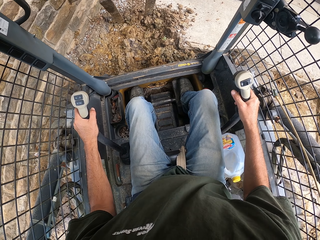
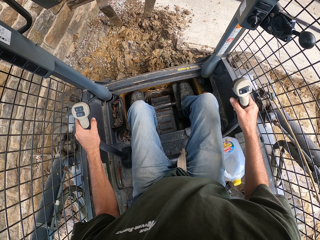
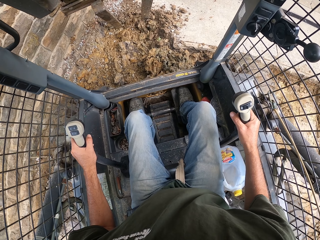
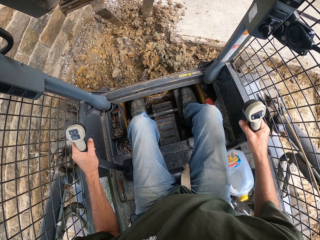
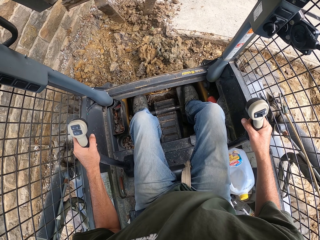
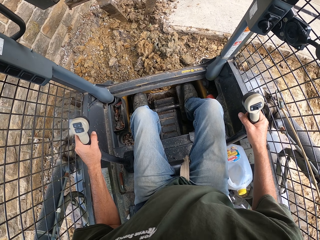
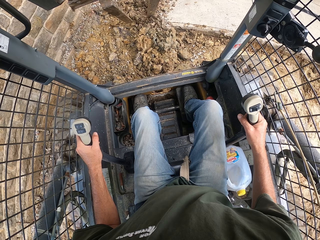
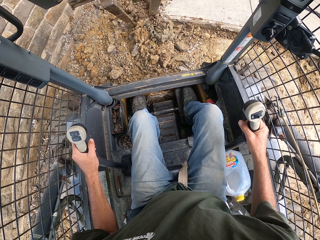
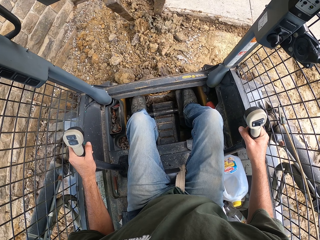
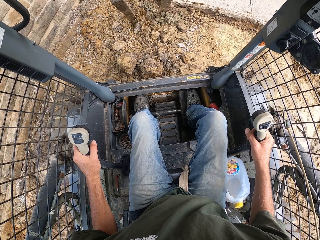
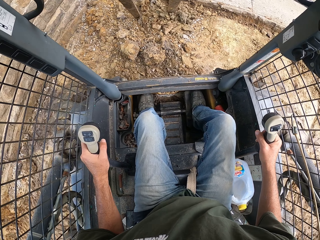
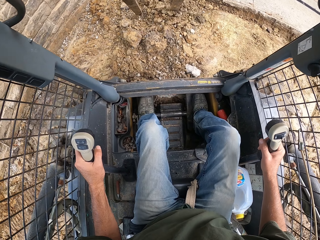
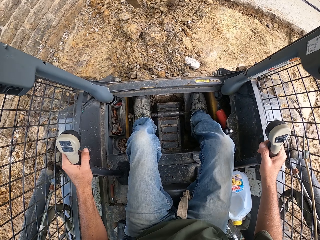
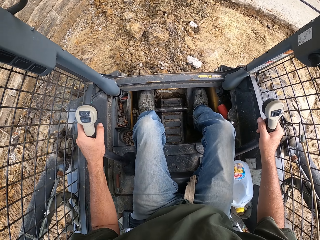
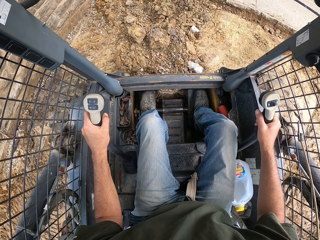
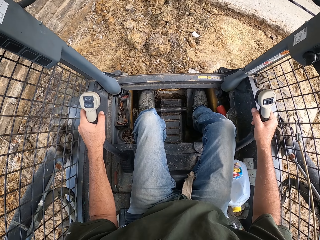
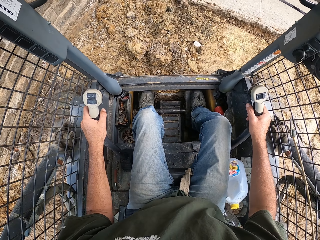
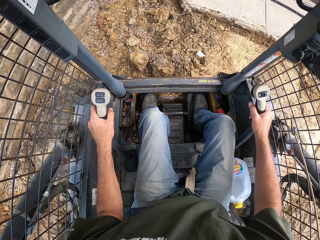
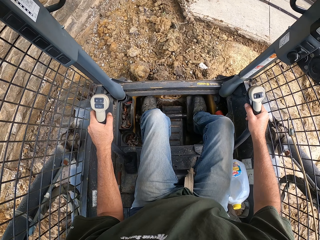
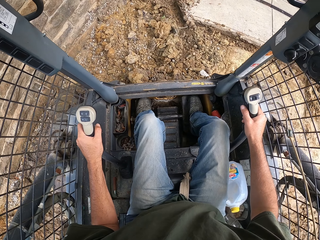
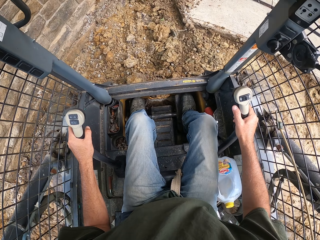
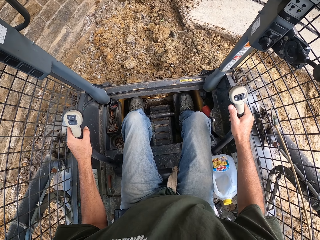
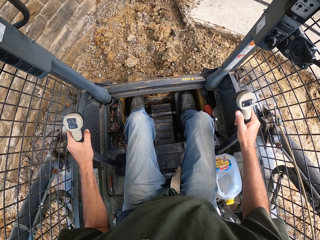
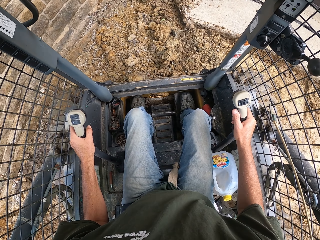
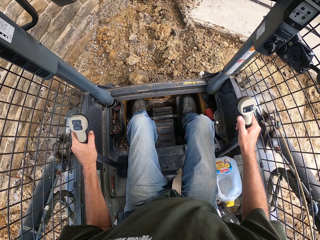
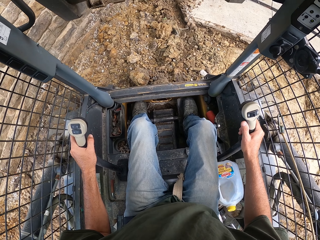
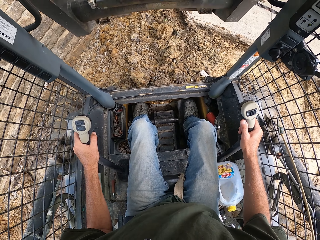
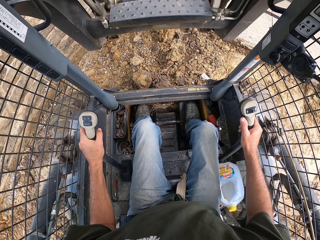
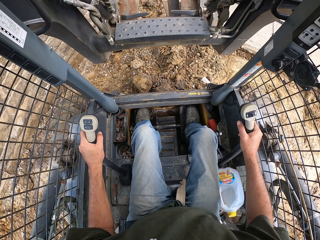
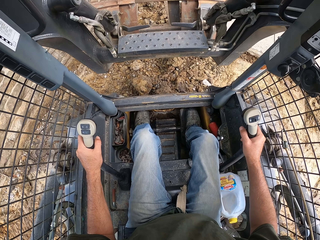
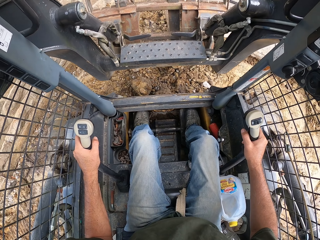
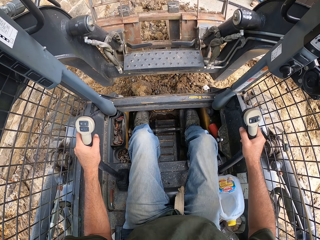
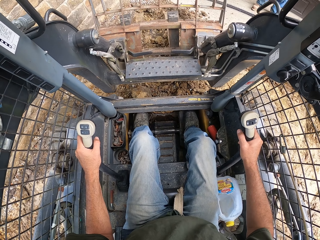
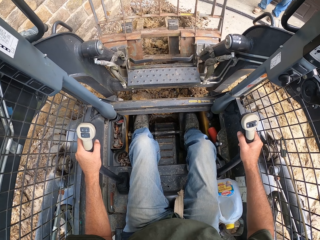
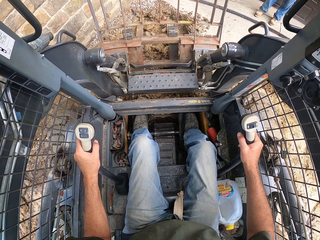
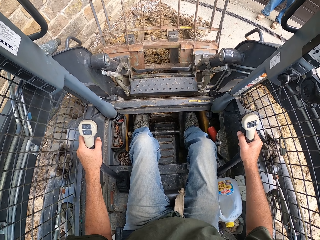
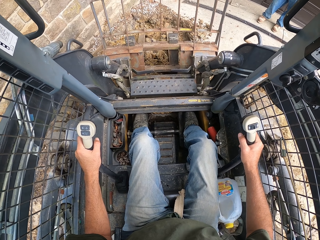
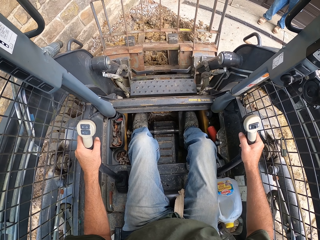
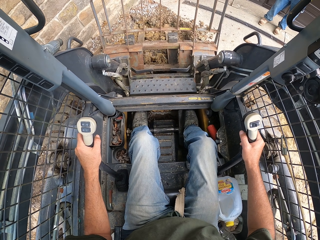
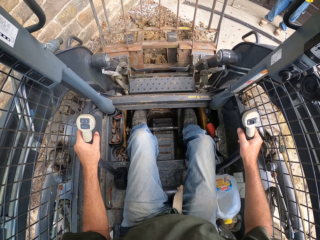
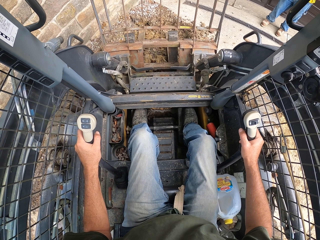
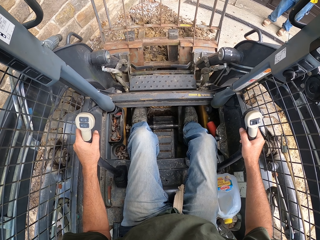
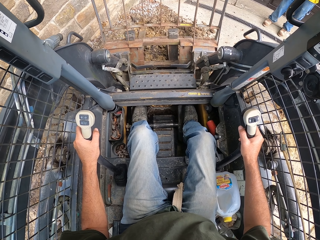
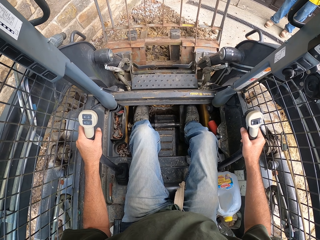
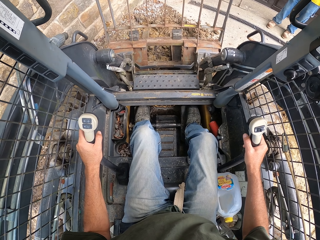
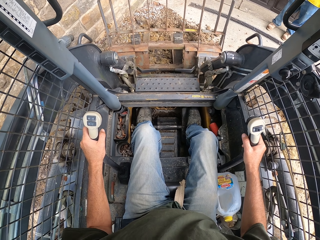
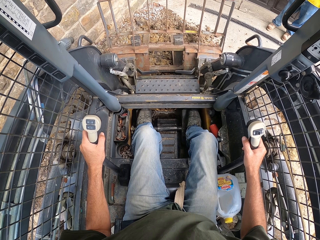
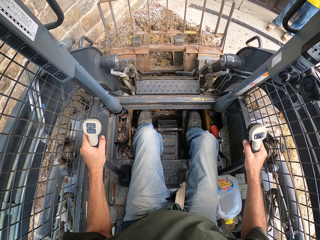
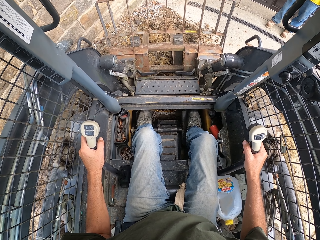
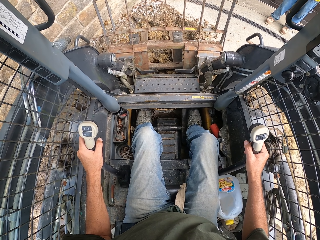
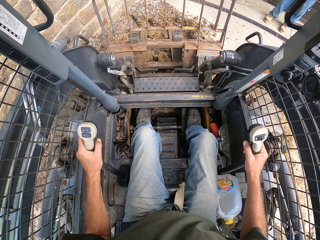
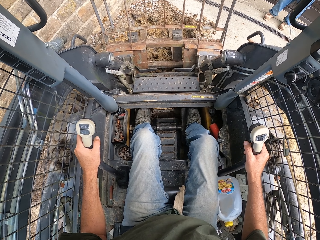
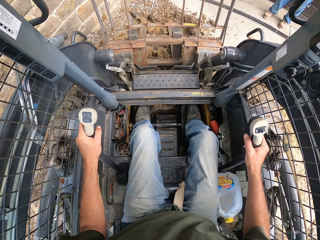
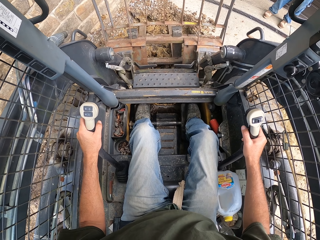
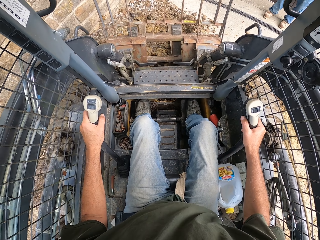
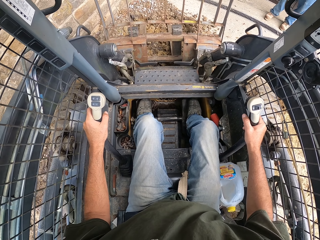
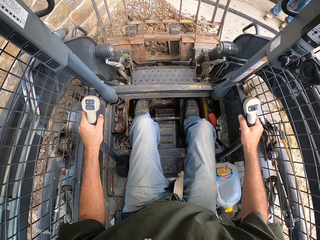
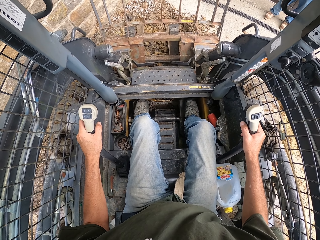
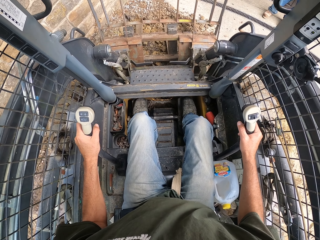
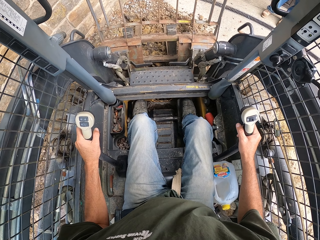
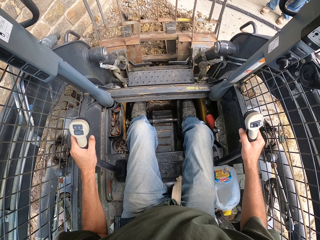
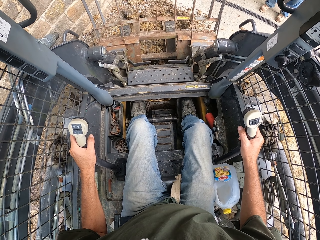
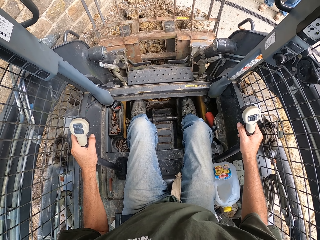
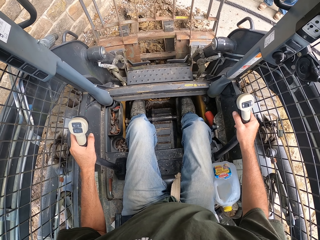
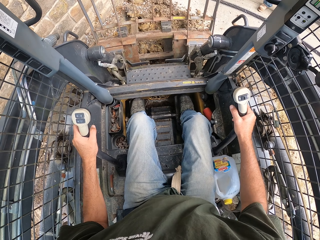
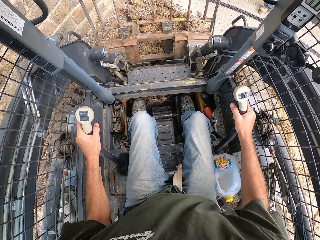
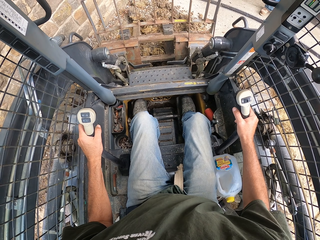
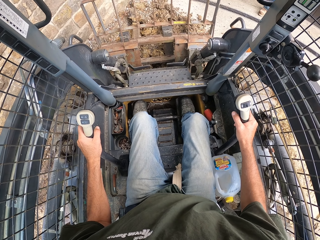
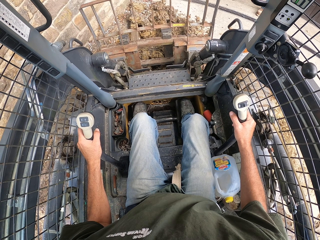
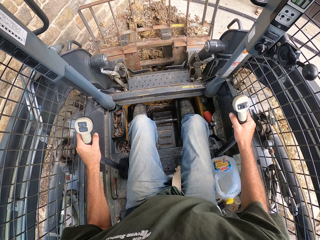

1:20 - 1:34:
The camera wearer drives the laser land leveler. They lower the drawbar on the ground. They drive the laser land leveler. They reverse the laser land leveler. They dig the ground with an excavator. They drive the laser land leveler.

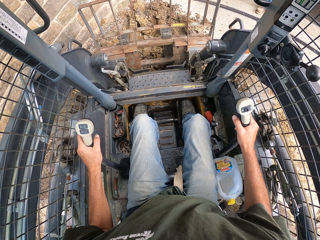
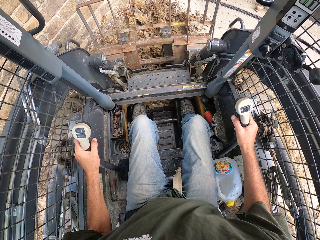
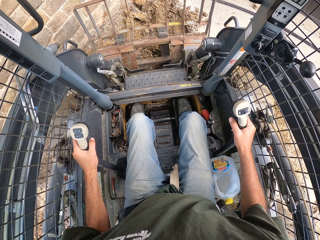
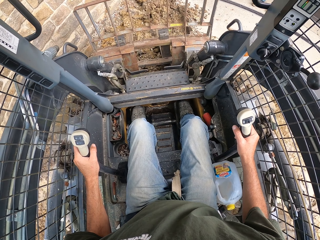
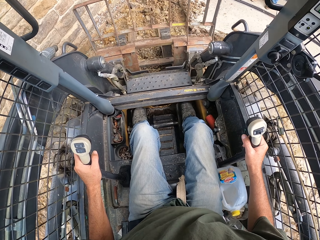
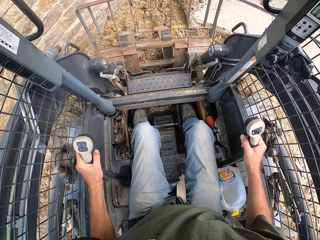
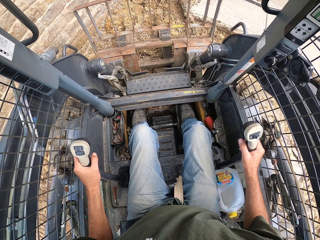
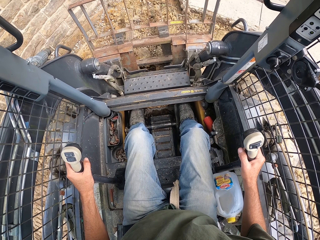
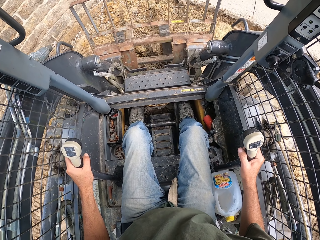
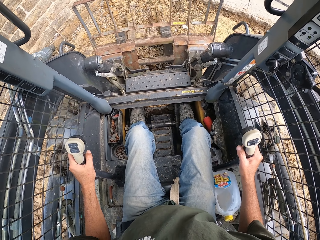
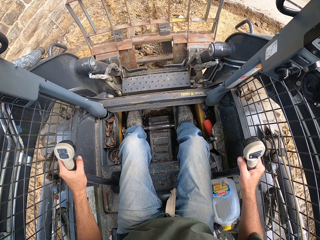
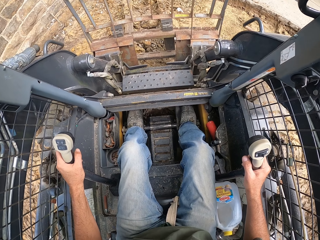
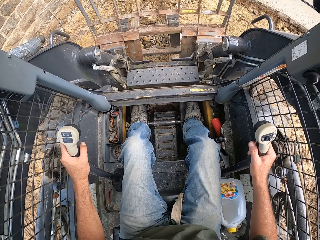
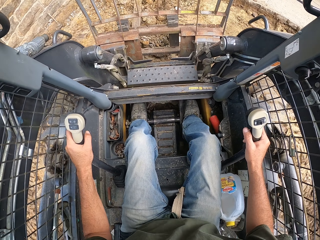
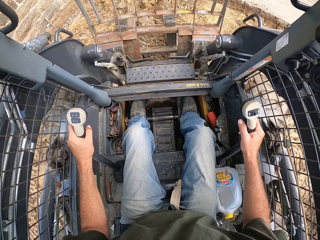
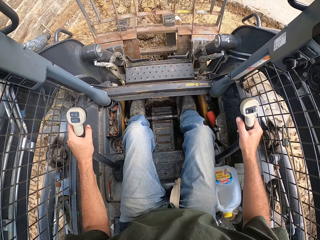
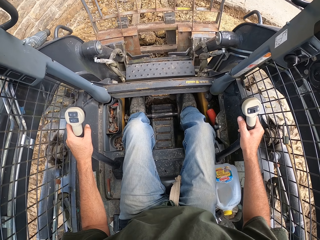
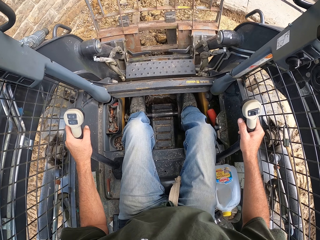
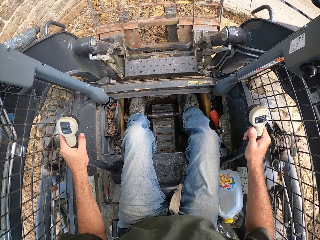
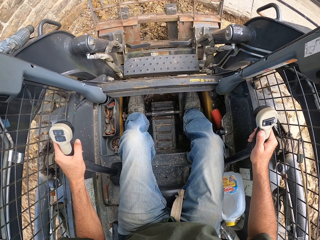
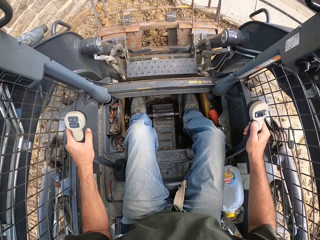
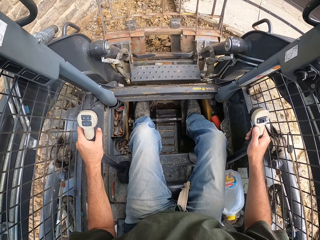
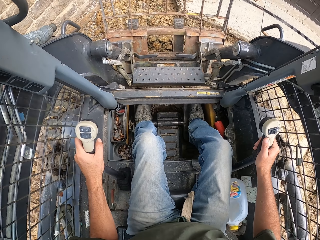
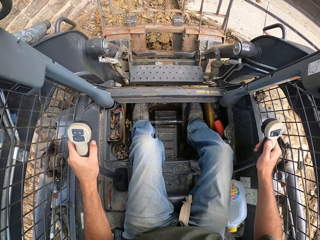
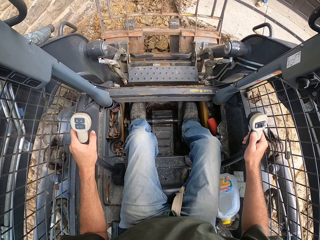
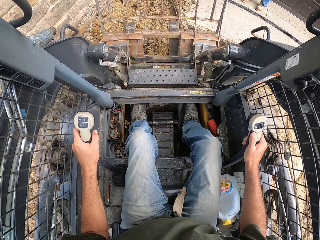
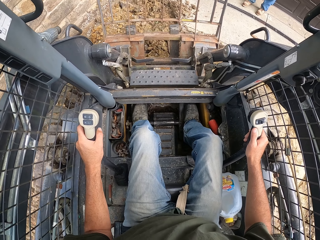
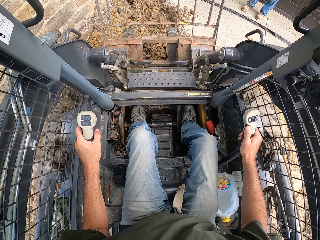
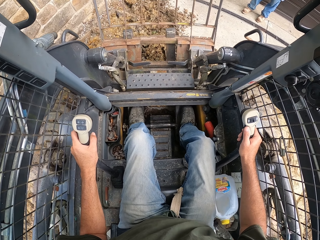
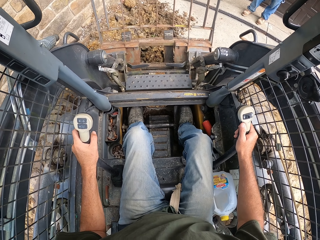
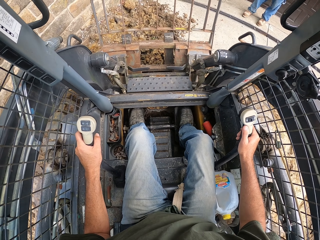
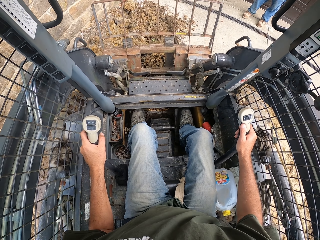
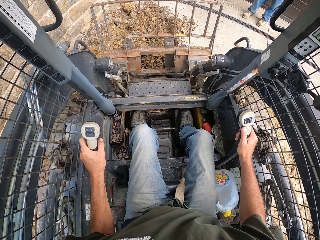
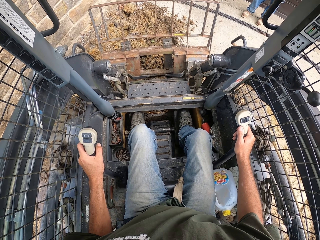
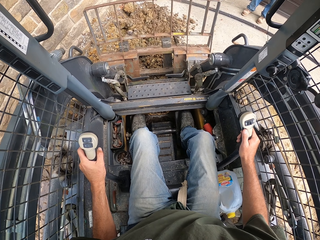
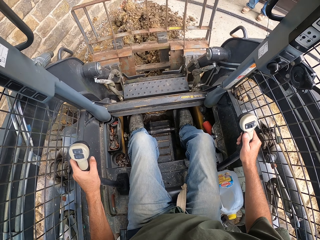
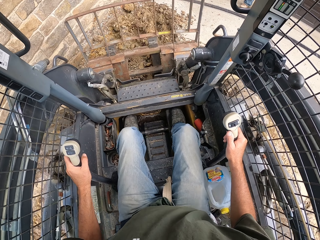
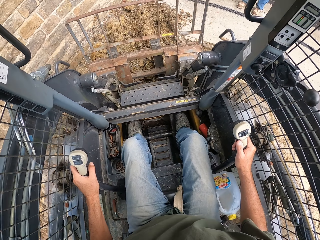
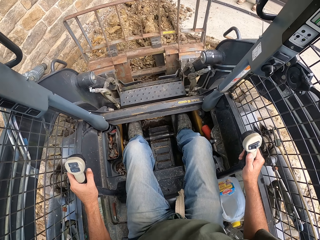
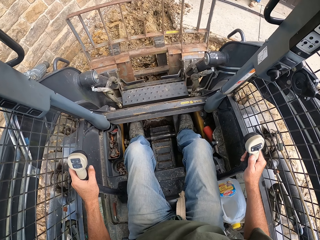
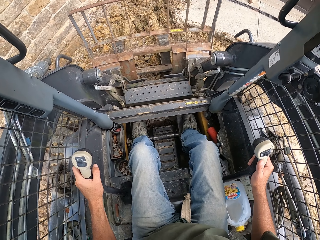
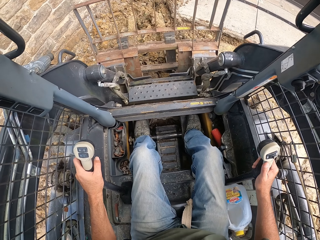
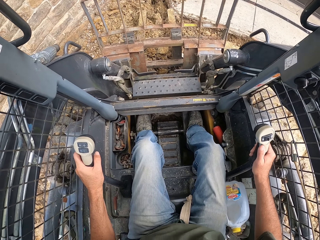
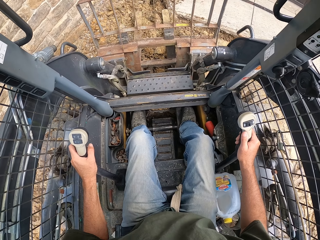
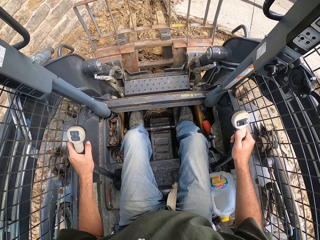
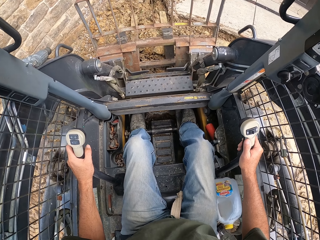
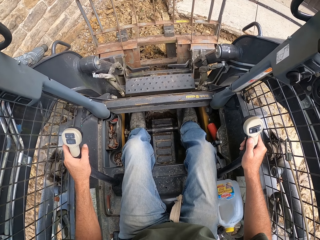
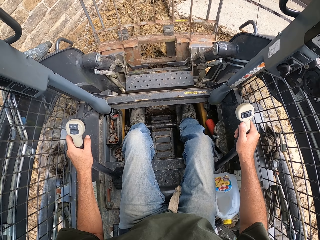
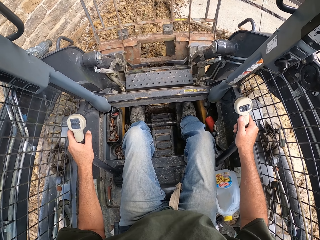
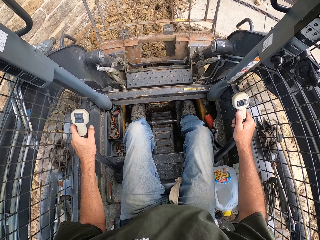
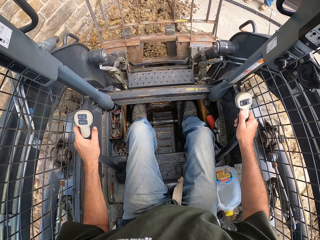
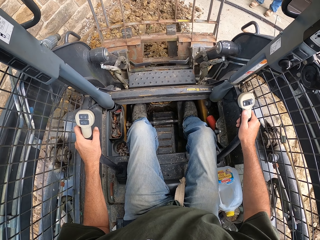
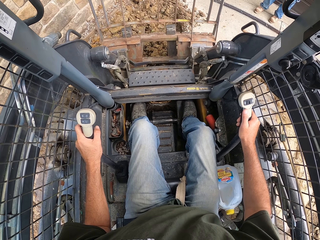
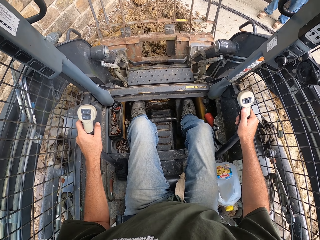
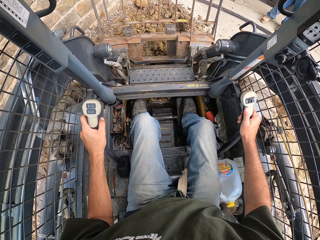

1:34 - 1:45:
The camera wearer reverses the laser land leveler. They move an excavator. They drive the laser land leveler. They dig in the soil using the blades.
